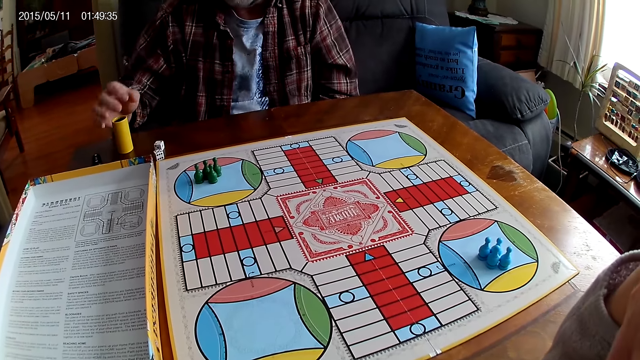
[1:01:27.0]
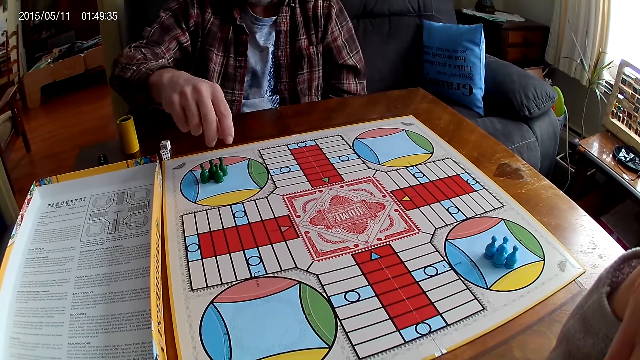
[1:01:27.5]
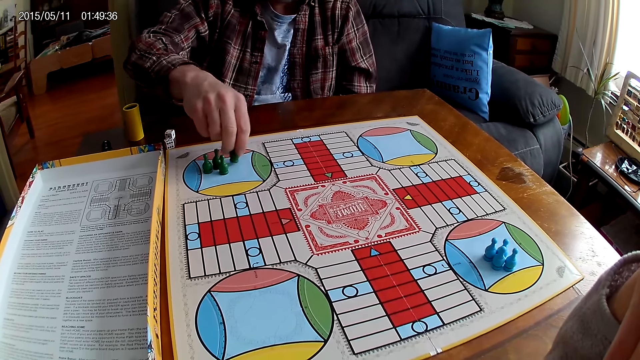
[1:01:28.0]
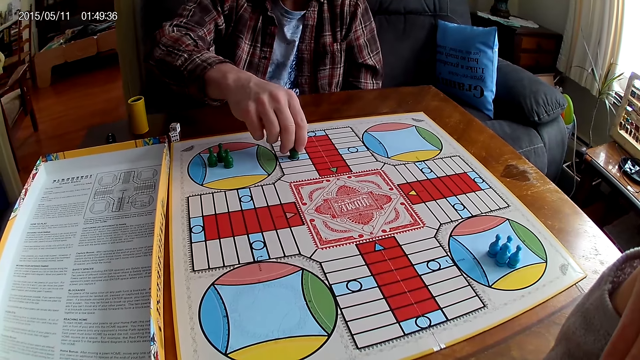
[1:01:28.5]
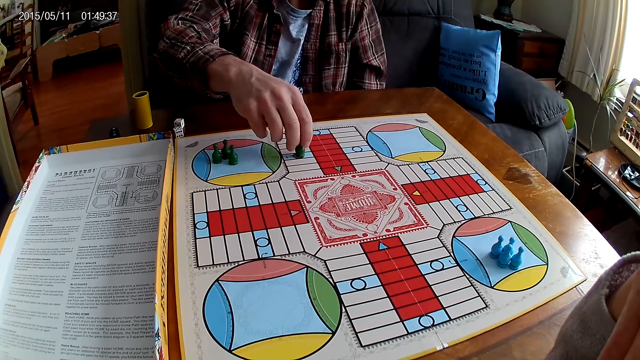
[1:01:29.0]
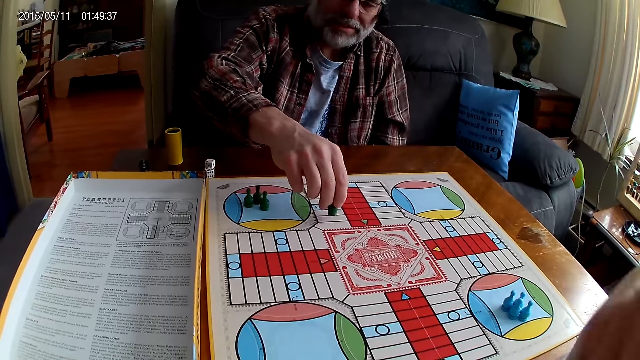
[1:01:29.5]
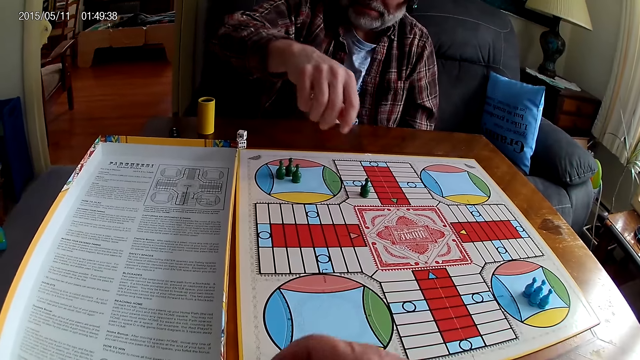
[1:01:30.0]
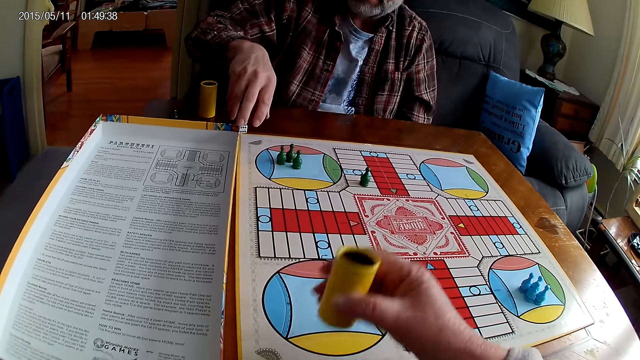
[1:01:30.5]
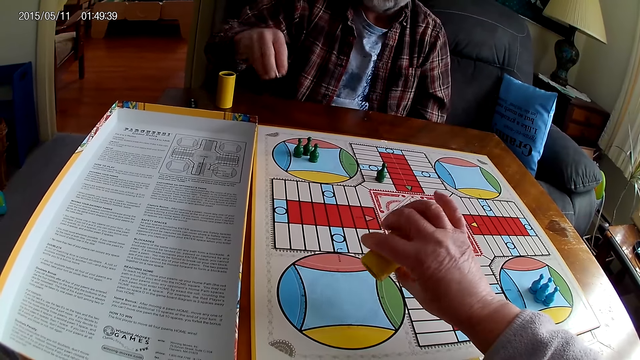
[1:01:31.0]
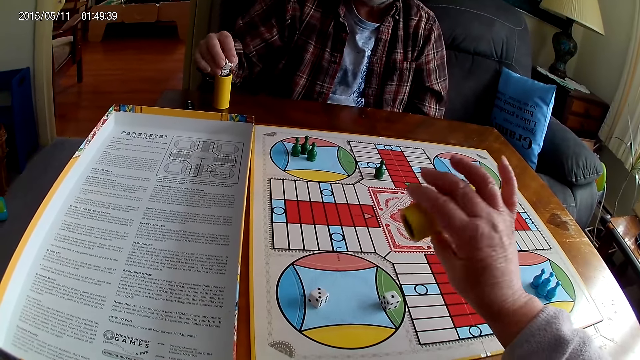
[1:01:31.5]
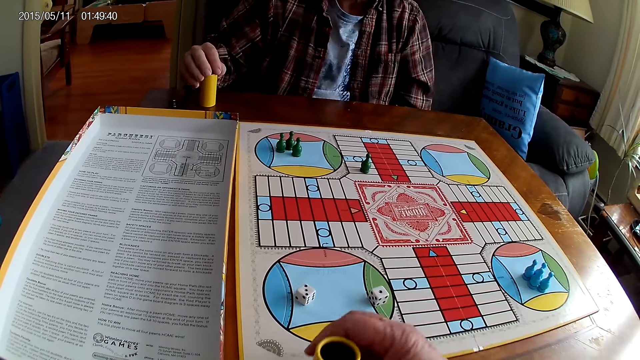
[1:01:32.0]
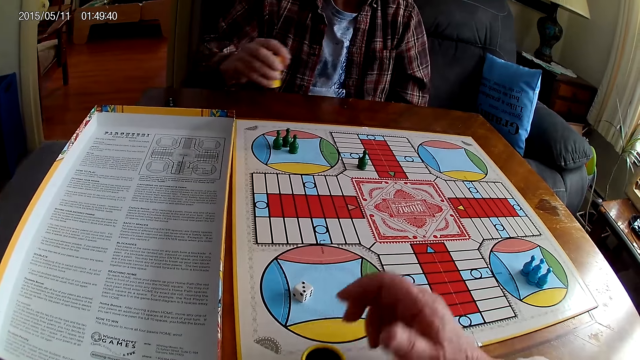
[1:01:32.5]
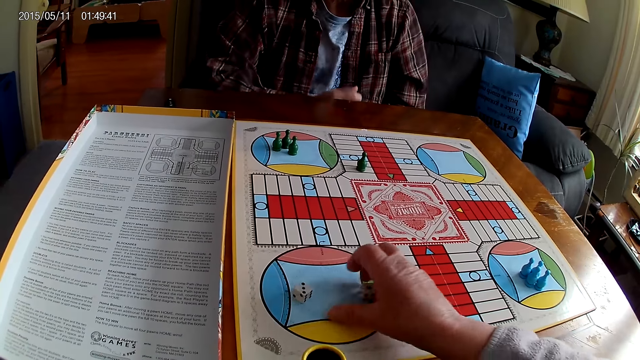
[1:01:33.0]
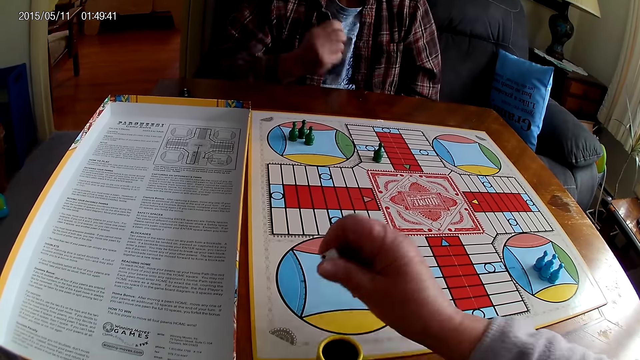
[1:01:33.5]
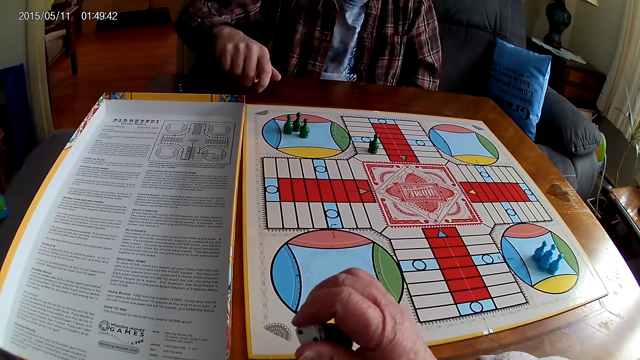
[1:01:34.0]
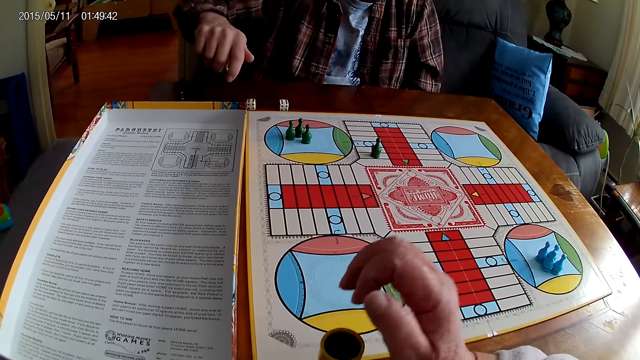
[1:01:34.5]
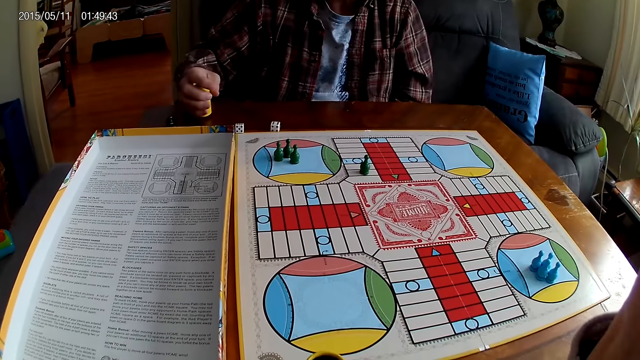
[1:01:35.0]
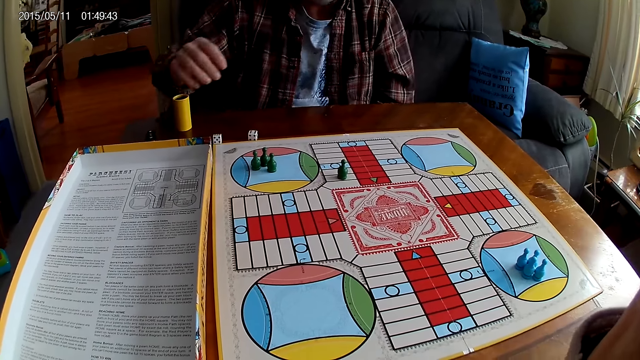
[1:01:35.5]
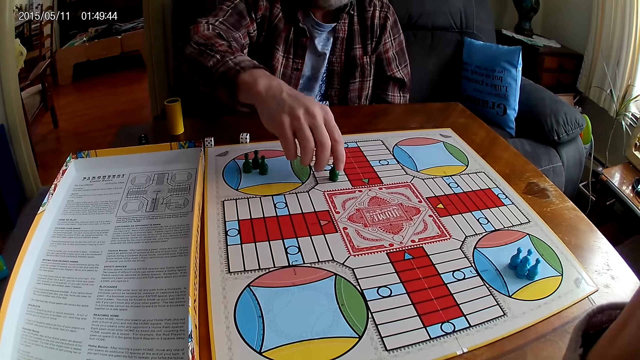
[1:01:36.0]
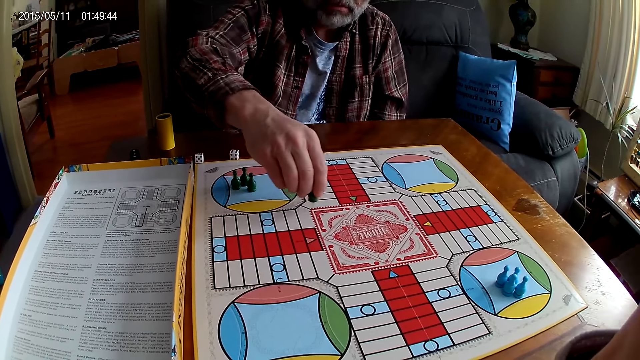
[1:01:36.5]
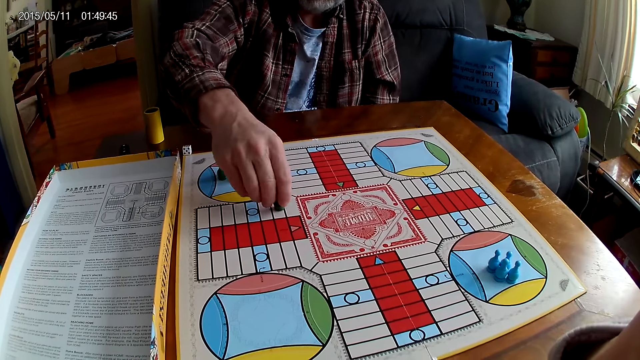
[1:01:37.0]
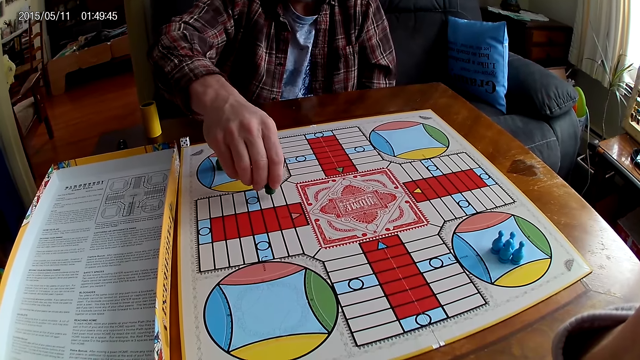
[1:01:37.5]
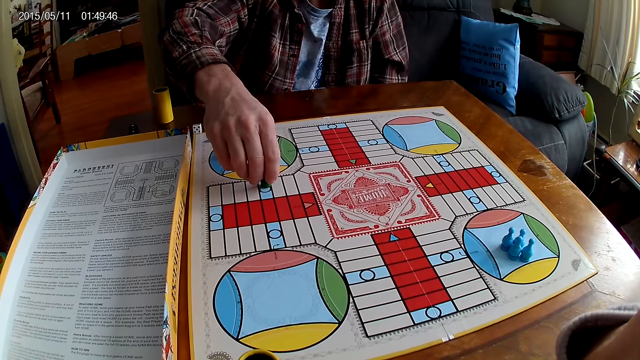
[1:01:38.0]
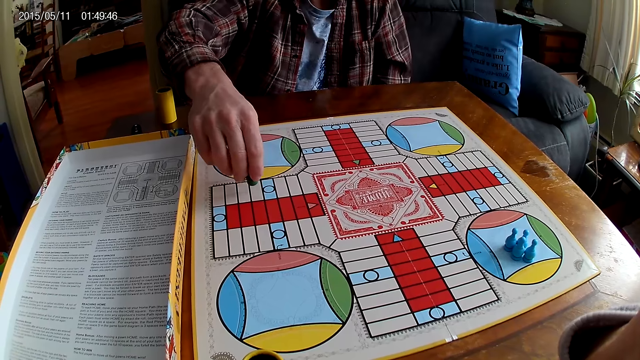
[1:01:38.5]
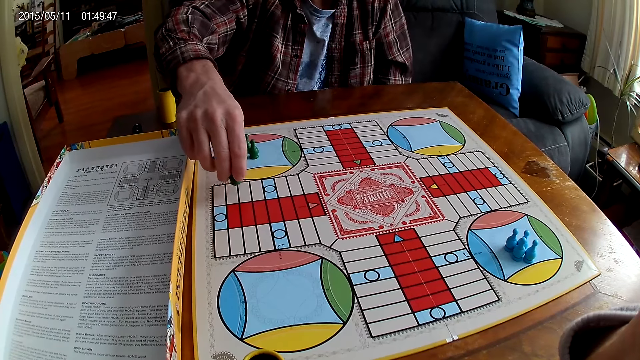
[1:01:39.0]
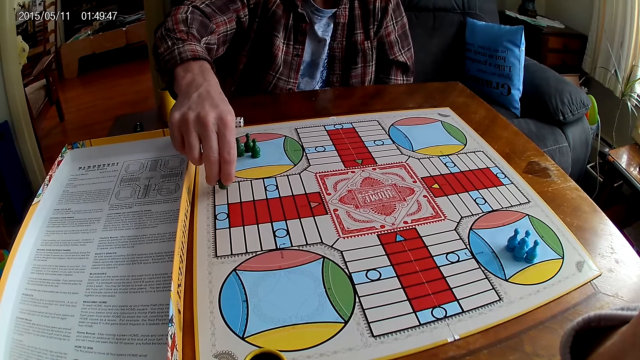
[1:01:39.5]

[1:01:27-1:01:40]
A man places the dice shaker on the board, plays Ludo, picks up a Ludo pawn, puts the Ludo pawn on the board, and moves the Ludo pawn. The camera wearer picks up the dice shaker. The man takes the dice from the Ludo board with the right hand. The camera wearer shakes the dice shaker, plays Ludo, and pours the dice on the board. The man puts the dice into the dice shaker. The camera wearer places the dice shaker on the board. The man picks up the dice shaker, stares at the board, and drops the container on the table. The camera wearer picks up the dice. The man shakes the dice shaker and plays Ludo. The camera wearer puts the dice into the dice shaker and stares at the board. The man pours the dice on the table, places the dice shaker on the table, picks up the Ludo pawn, and moves the Ludo pawn on the board.

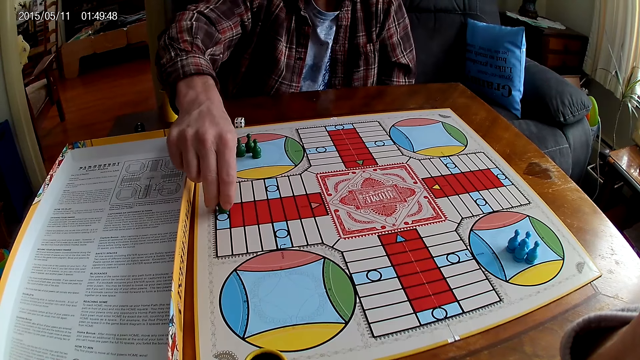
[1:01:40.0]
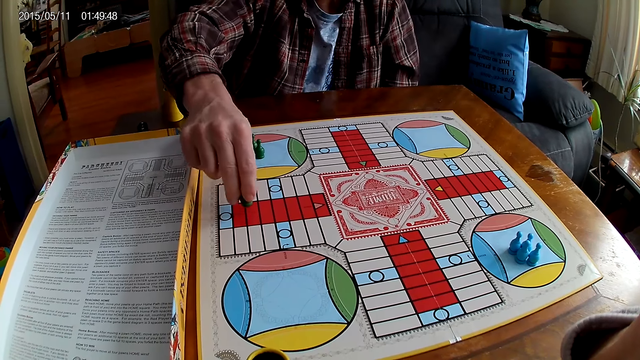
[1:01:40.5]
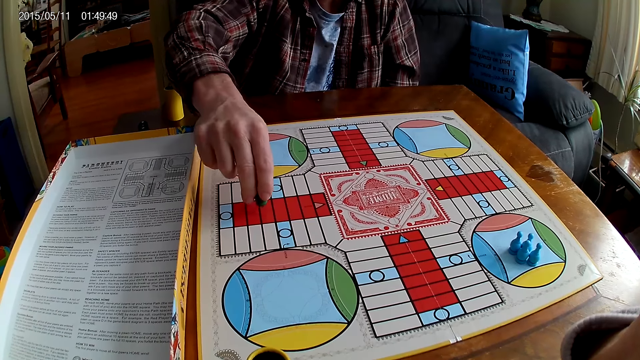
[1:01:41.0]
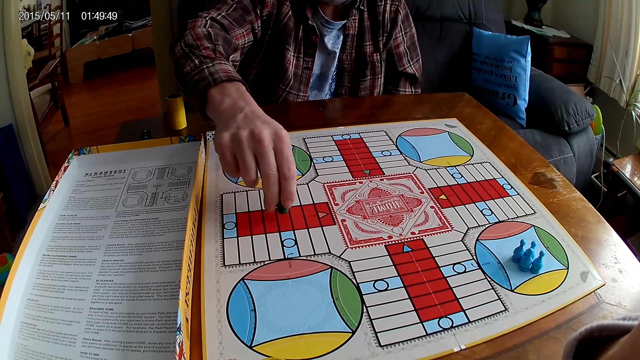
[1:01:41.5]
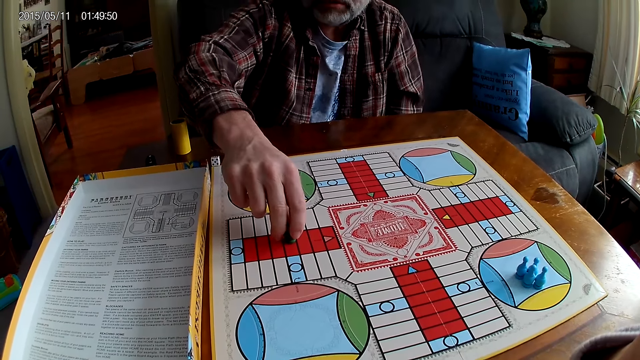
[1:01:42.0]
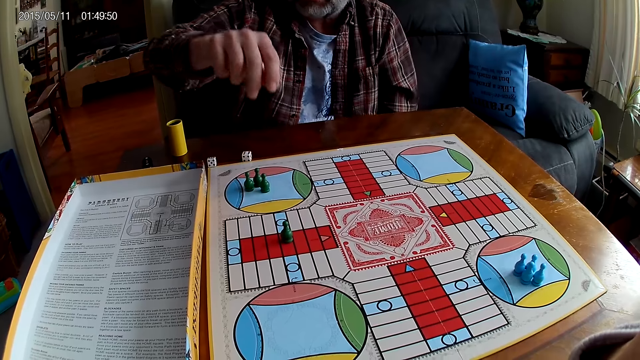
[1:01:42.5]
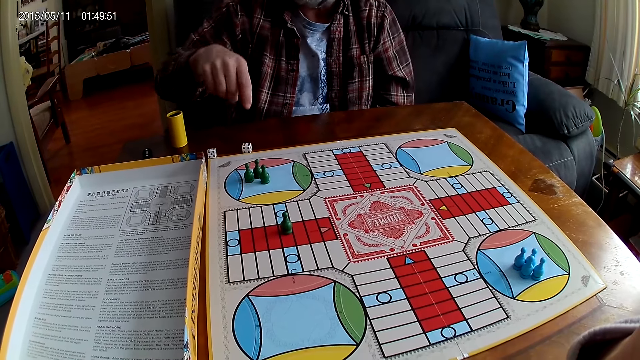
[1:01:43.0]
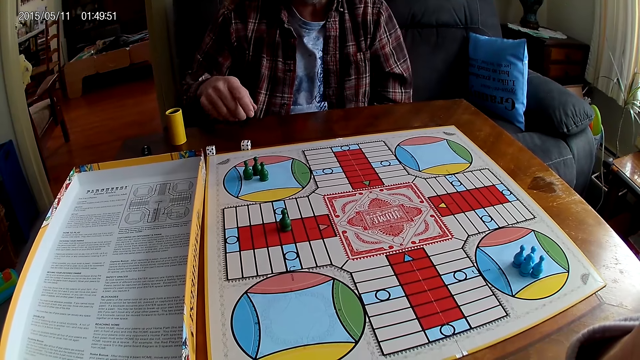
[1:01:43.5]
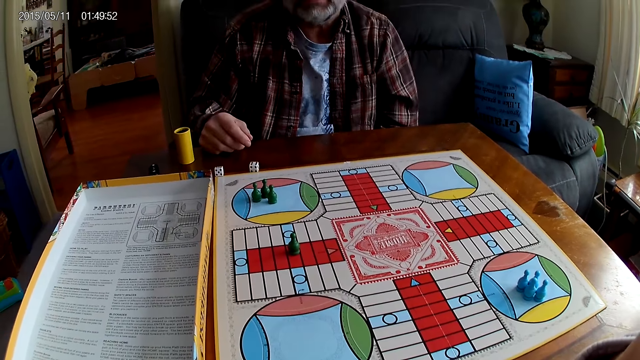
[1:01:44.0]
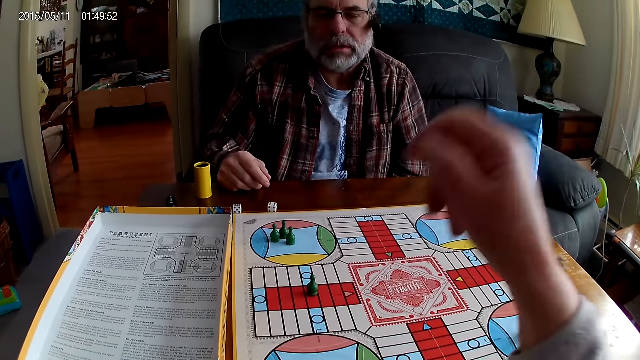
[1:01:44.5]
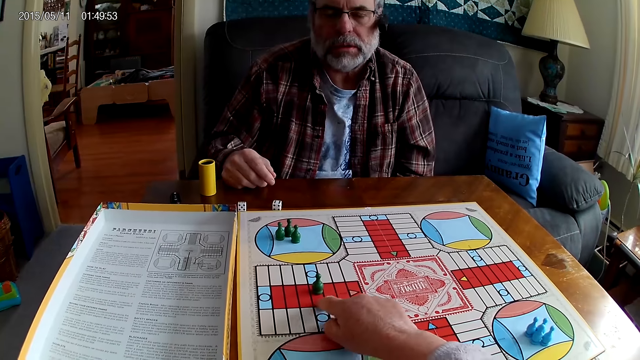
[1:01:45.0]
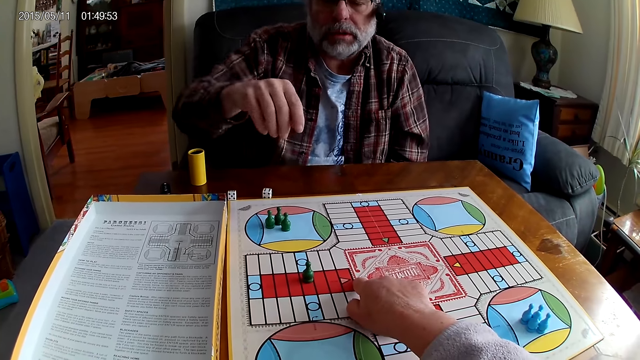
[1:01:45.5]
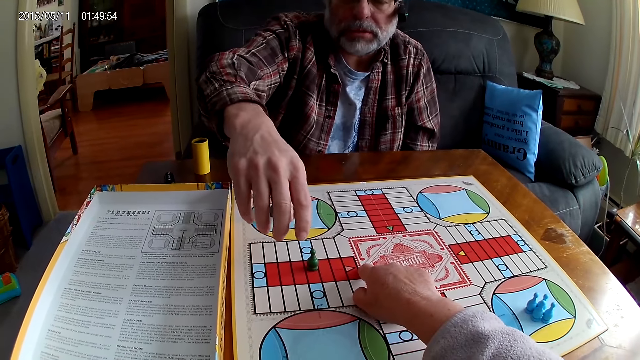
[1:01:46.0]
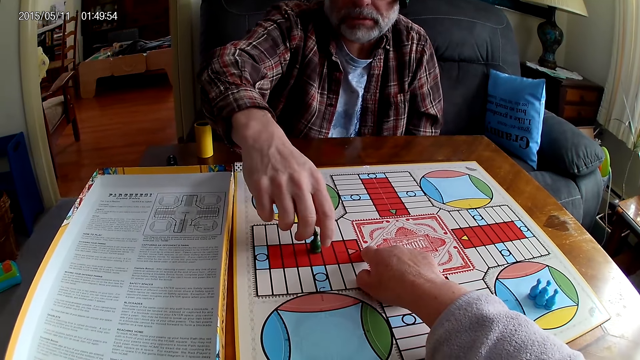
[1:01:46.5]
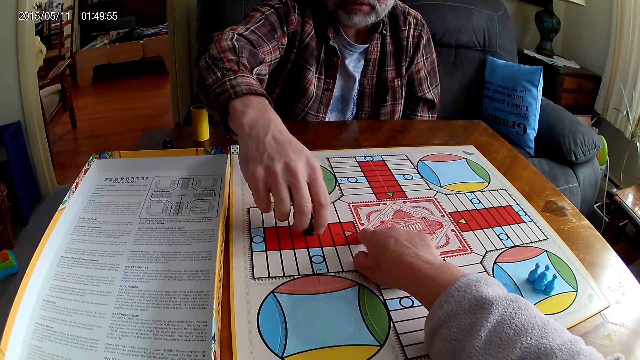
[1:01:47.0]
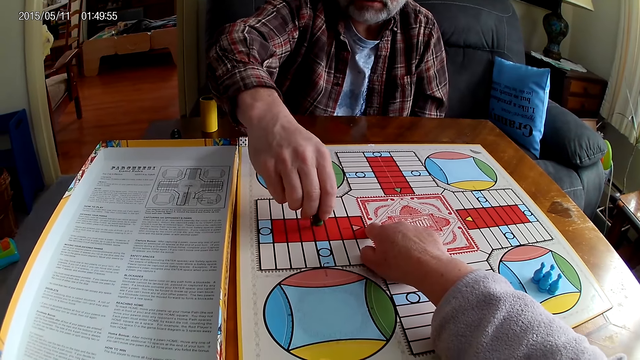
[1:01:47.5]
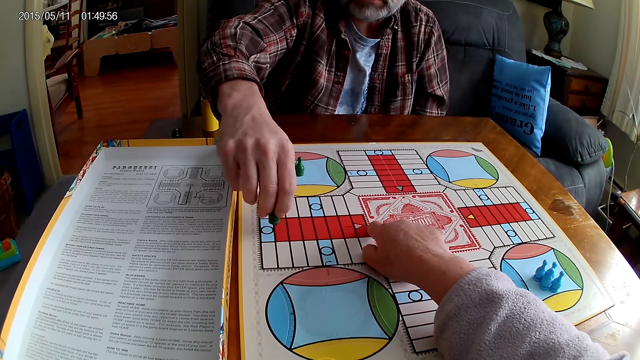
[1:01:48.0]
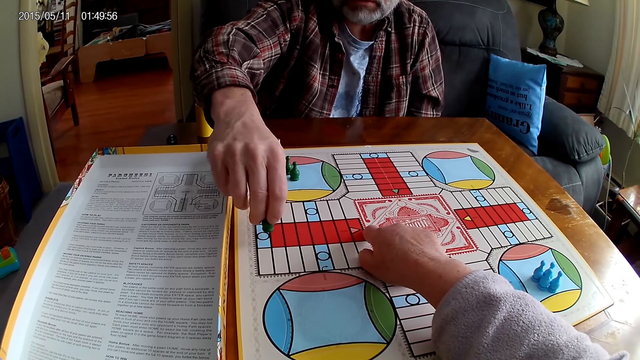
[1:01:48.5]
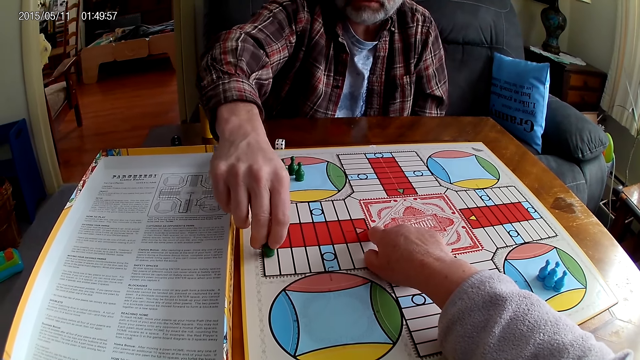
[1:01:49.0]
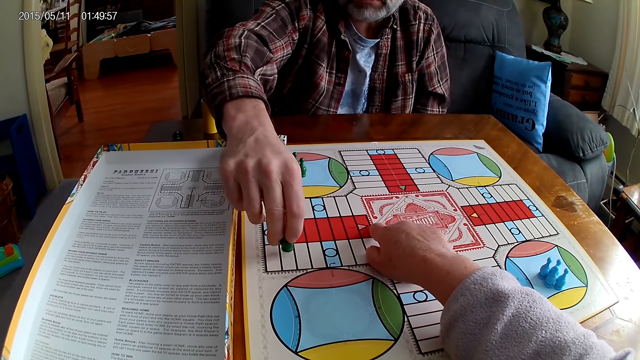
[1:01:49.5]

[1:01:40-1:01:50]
A person places a Ludo pawn on the board and stares at the board. The camera wearer points at the Ludo pawn. They place the hand on the board. The person stretches the hand, picks up the Ludo pawn, and moves chess on the board.
